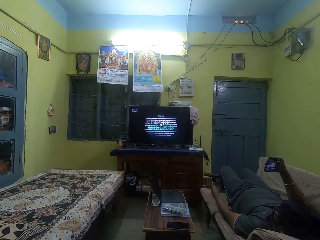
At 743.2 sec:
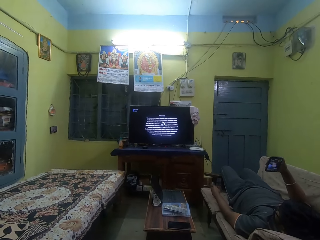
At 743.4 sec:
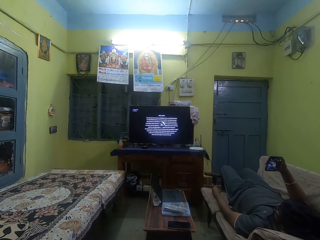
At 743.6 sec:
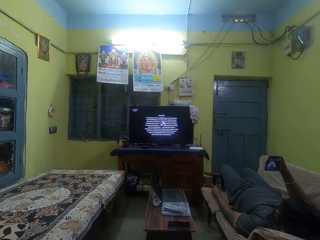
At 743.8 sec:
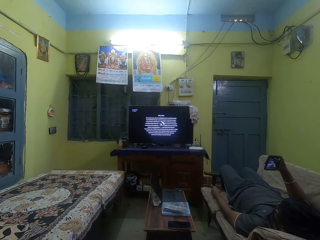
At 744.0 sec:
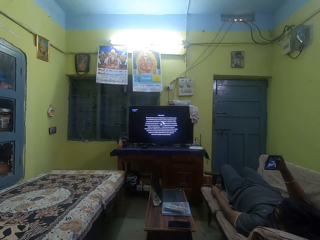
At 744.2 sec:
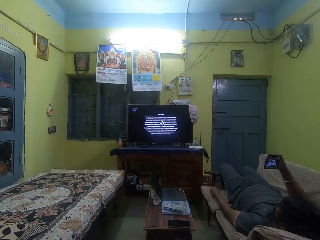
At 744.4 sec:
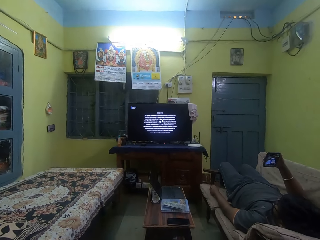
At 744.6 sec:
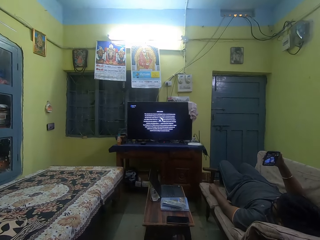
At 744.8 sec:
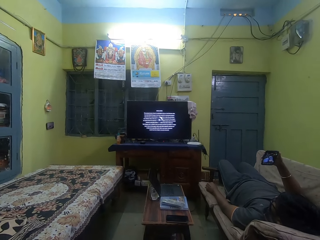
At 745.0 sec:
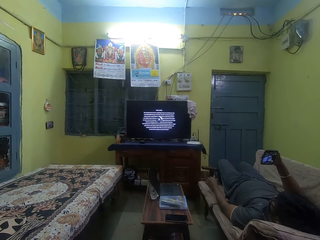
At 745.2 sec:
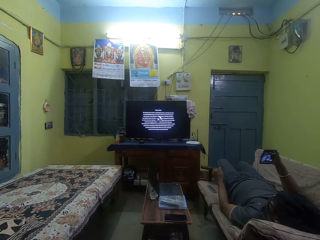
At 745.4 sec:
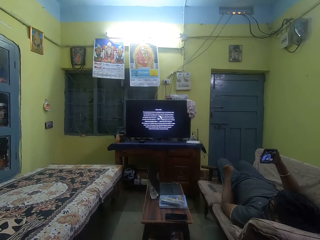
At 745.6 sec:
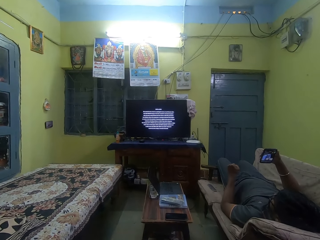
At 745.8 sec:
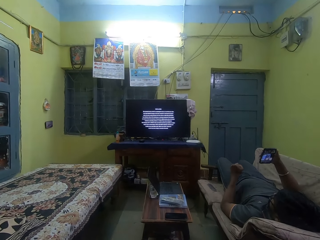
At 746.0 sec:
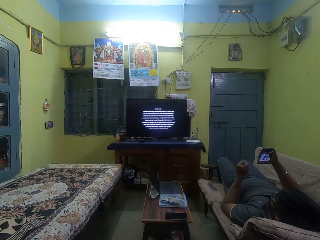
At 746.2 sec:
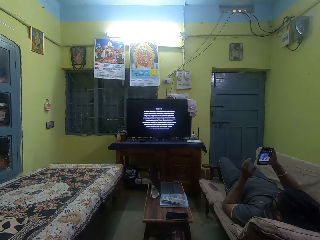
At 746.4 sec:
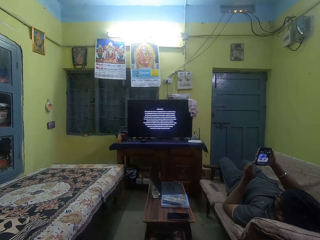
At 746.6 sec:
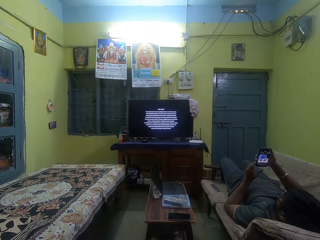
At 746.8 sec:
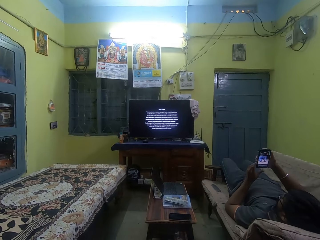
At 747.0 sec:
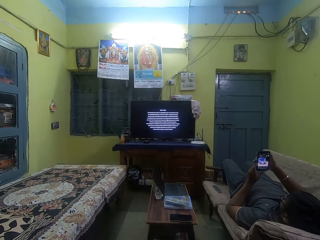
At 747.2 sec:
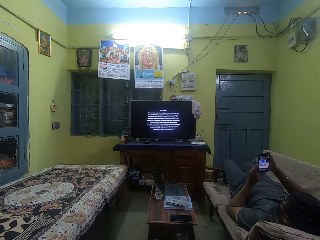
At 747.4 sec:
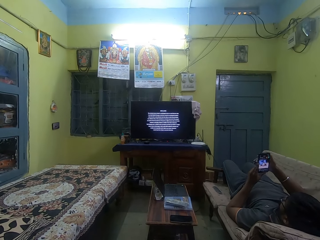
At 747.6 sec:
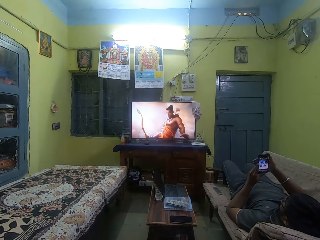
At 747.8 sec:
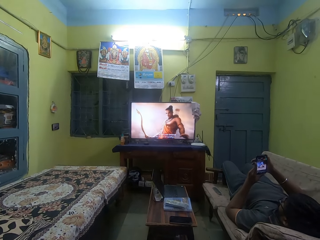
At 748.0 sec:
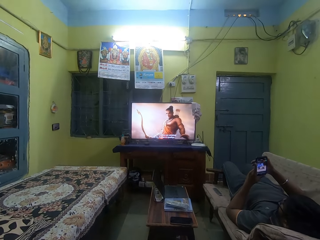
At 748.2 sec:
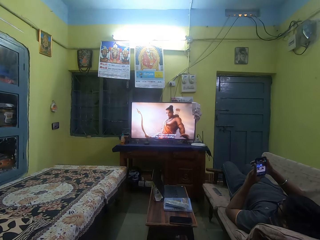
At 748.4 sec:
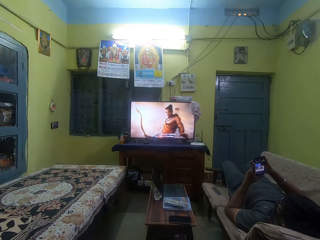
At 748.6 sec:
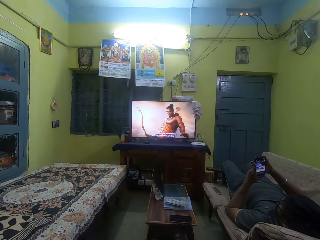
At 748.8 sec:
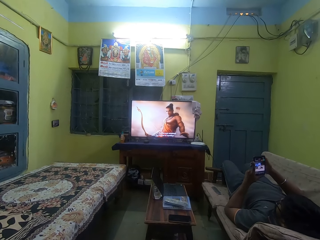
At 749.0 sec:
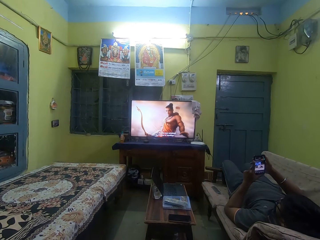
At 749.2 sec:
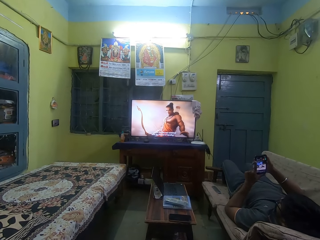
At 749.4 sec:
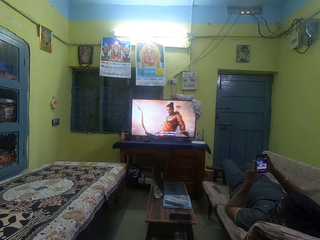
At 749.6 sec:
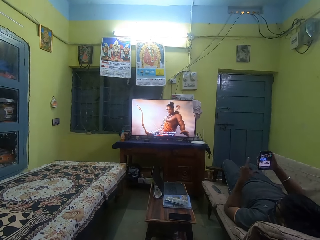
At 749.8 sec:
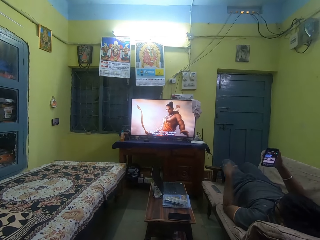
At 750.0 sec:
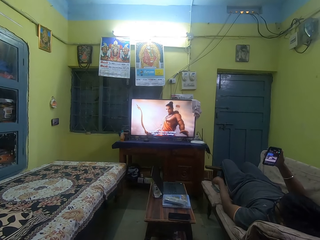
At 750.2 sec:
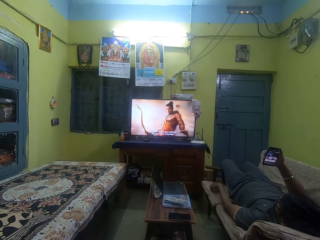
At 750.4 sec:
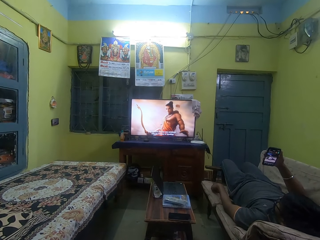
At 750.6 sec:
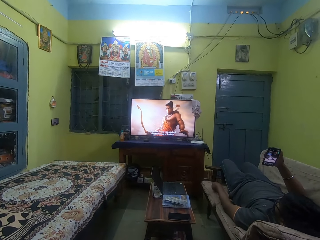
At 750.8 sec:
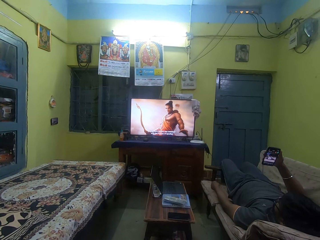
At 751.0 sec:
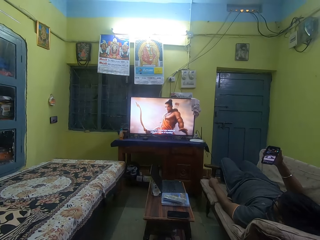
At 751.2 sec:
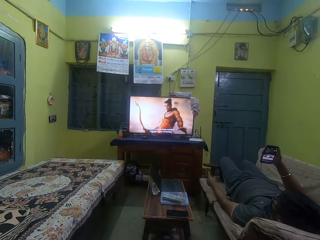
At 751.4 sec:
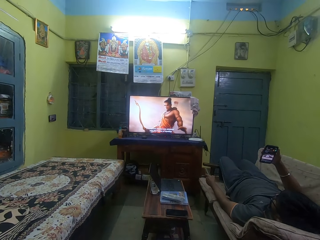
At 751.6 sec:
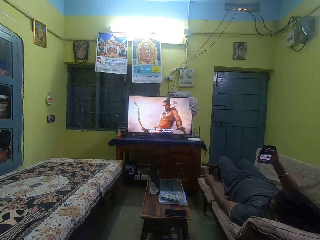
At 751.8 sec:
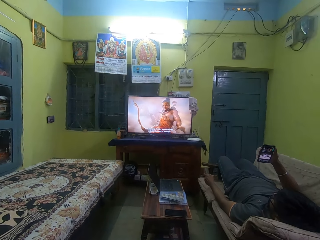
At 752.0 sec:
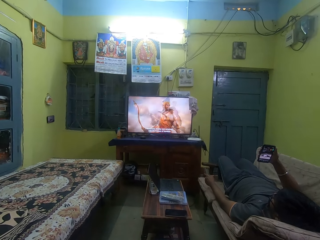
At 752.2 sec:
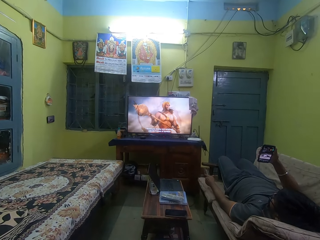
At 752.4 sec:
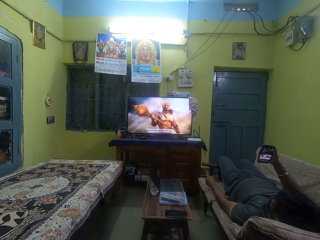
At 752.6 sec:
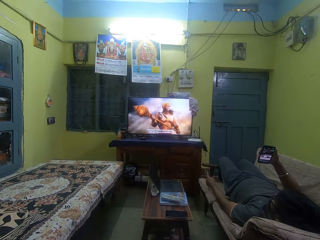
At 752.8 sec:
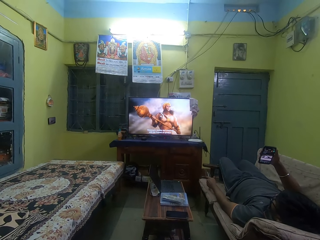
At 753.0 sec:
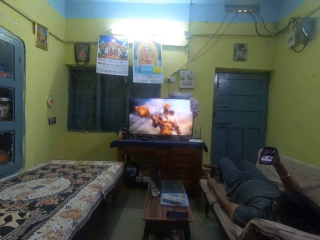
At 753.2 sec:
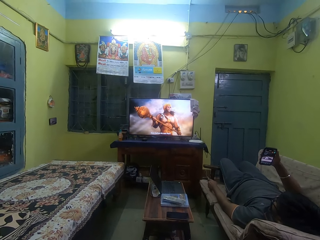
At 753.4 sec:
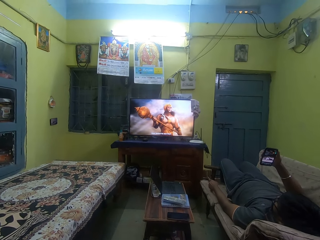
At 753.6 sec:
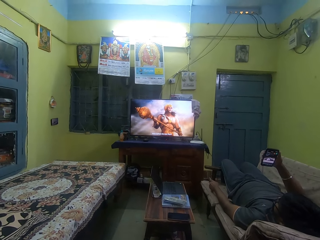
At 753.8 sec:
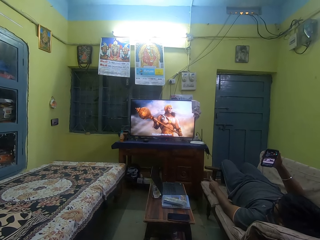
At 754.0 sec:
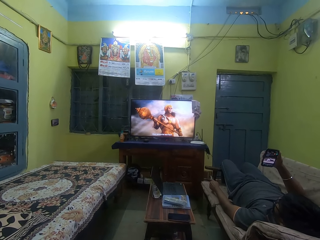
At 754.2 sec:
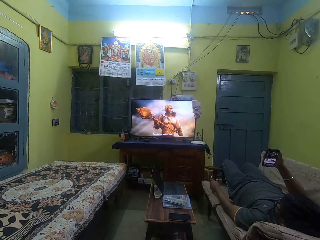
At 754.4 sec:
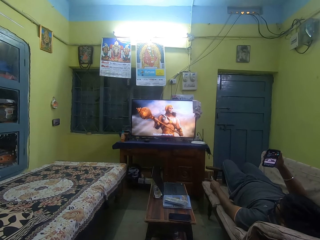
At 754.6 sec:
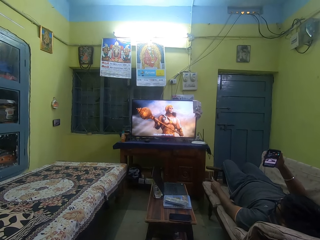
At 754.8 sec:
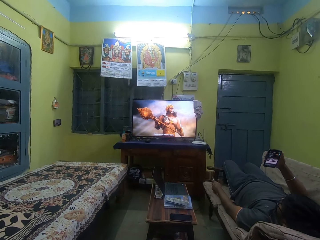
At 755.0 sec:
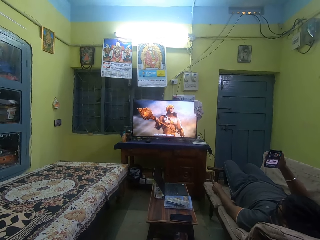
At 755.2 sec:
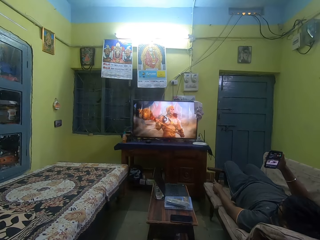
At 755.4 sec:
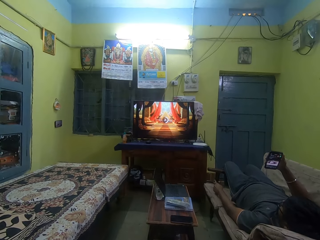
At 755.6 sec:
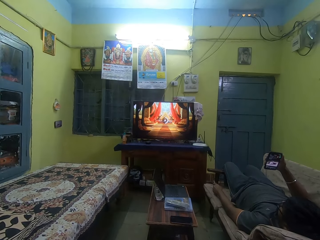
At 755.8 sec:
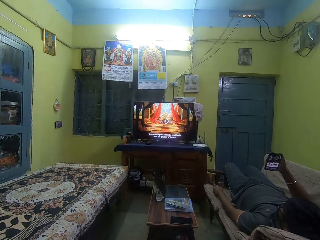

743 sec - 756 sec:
A man drops the remote in his left hand on the couch. Another man operates the phone with both hands, picks up the TV remote on the couch with his left hand, and operates the TV with the remote in his left hand.

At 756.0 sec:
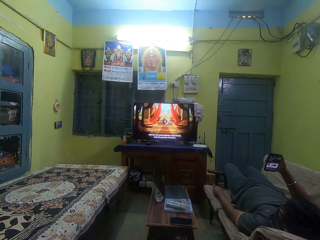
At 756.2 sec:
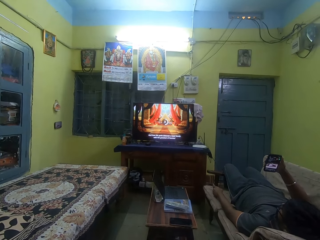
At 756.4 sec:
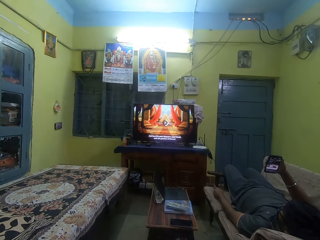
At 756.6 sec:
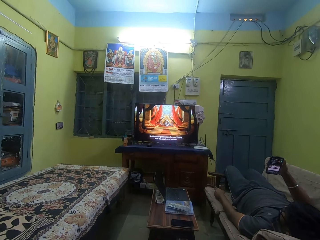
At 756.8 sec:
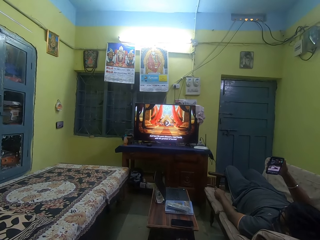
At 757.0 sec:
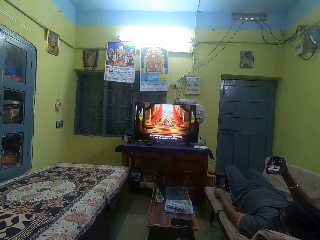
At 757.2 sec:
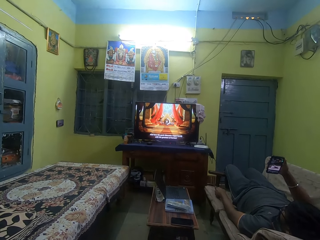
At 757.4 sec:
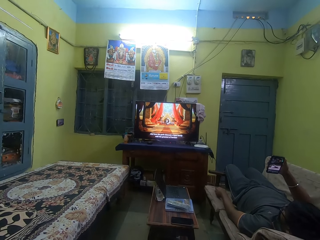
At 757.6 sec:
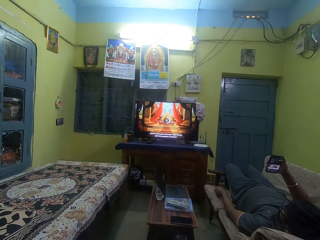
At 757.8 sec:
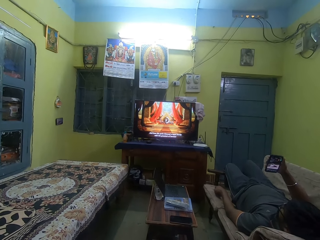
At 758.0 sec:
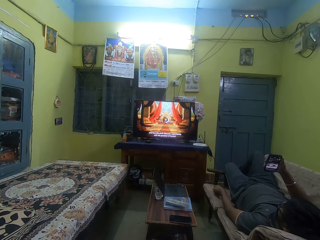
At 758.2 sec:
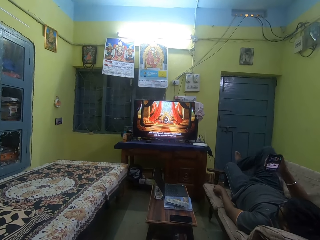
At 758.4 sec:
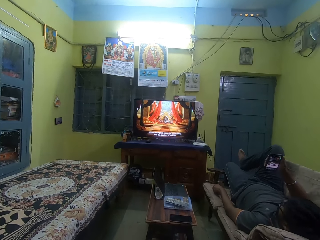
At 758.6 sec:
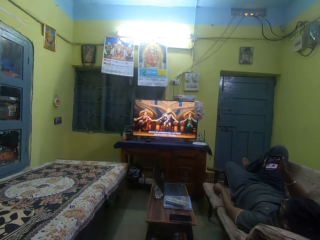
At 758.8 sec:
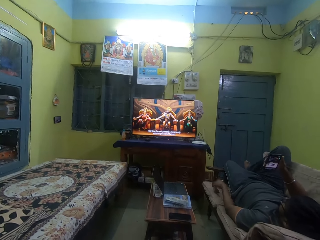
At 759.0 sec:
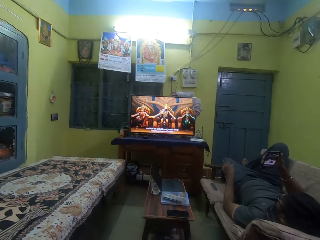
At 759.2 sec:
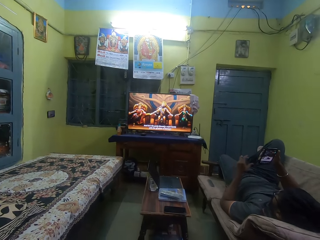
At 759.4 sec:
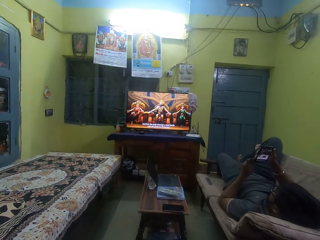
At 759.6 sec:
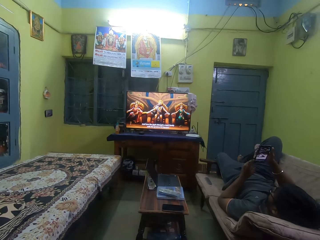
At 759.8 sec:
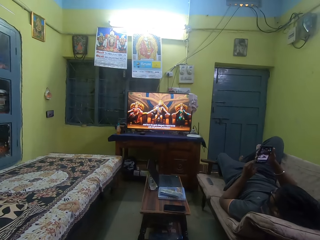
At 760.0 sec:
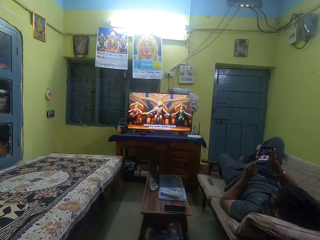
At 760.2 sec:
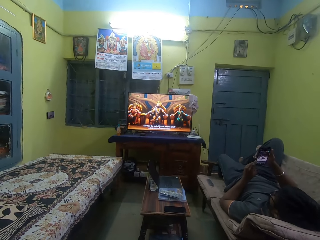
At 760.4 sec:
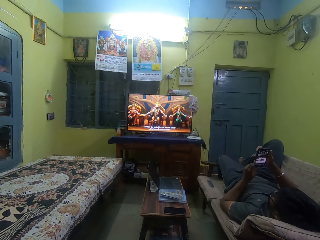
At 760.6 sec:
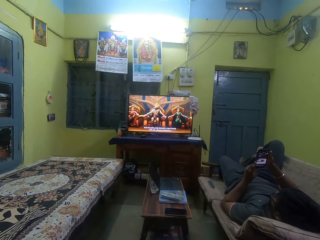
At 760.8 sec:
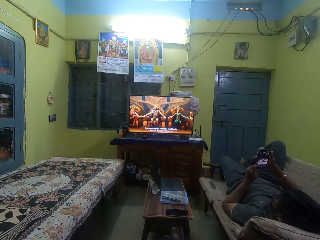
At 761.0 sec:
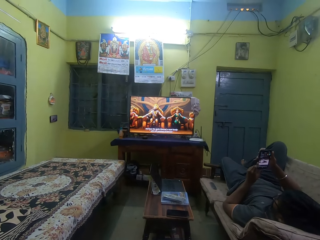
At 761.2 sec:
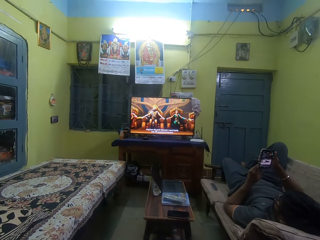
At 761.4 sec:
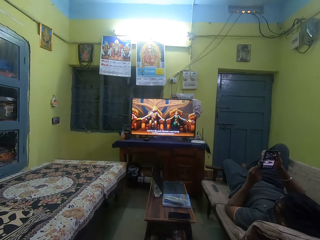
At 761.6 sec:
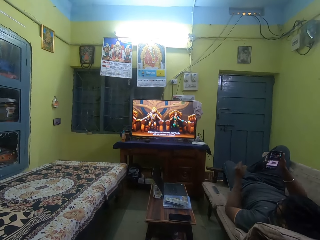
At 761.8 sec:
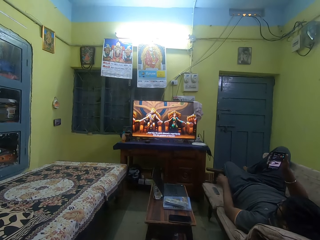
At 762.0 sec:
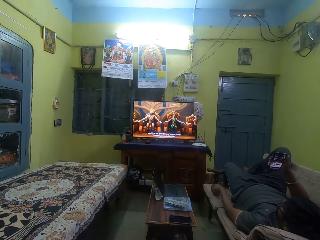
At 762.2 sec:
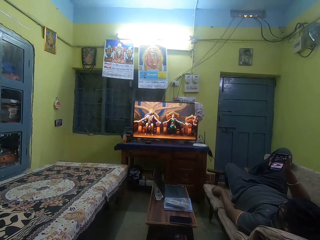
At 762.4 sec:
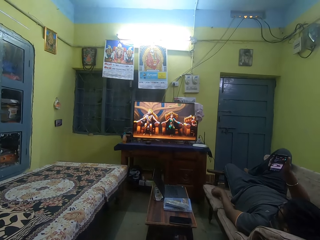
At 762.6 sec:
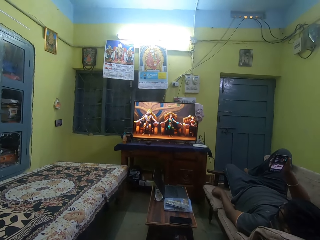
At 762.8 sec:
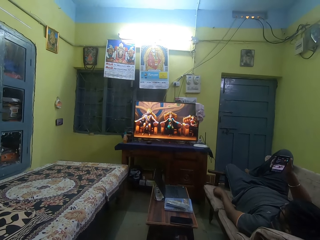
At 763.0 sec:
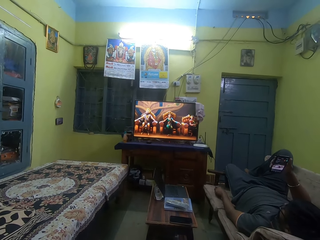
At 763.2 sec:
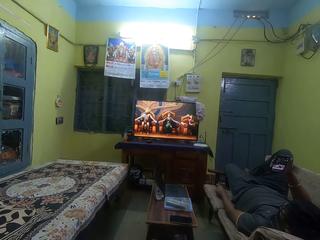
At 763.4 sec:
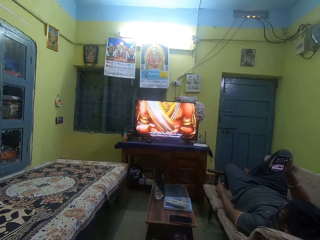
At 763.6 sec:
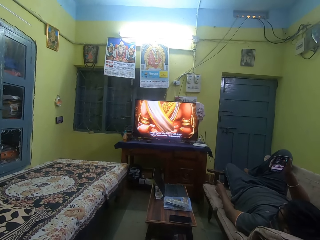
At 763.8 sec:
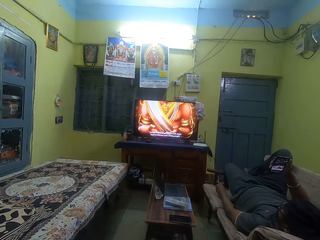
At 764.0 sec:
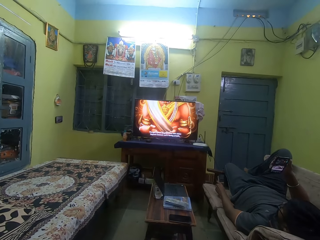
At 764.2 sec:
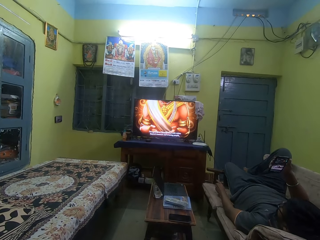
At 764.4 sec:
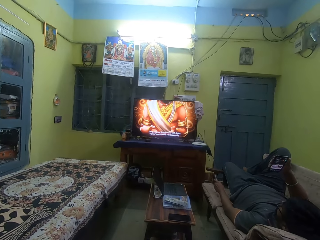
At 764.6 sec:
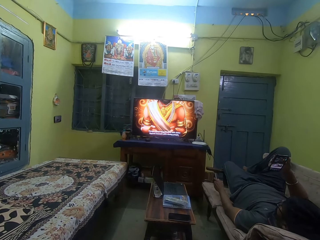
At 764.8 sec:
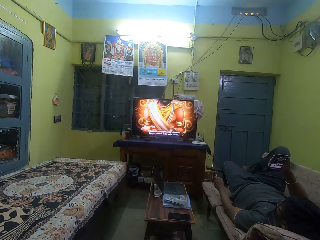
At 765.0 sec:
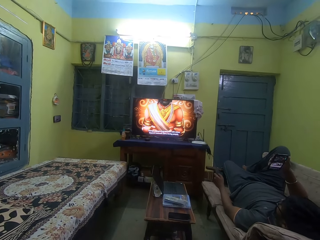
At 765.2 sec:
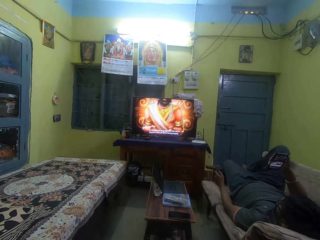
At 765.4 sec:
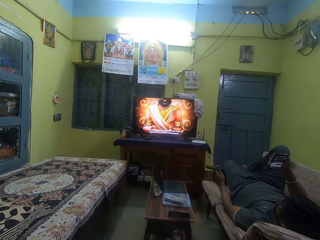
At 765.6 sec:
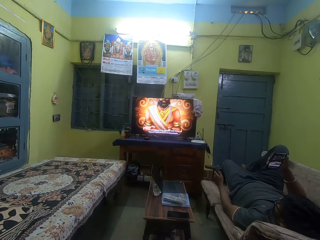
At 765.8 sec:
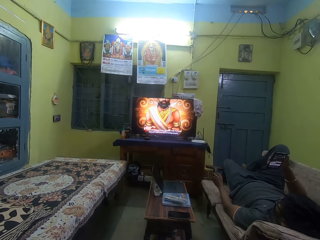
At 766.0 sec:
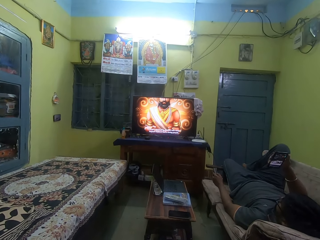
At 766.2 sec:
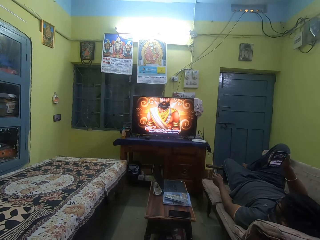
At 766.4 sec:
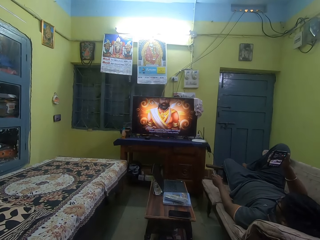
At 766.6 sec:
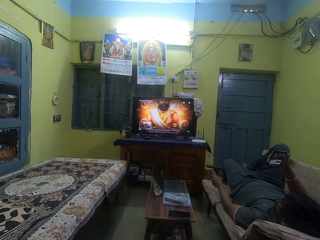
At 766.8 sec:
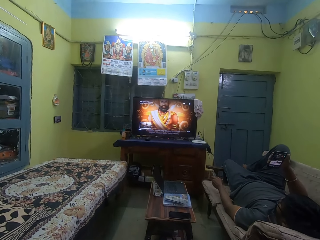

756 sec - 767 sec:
A man drops the remote in his left hand on the couch. Another man operates the phone with both hands. The other man picks up the TV remote on the couch with his left hand.
